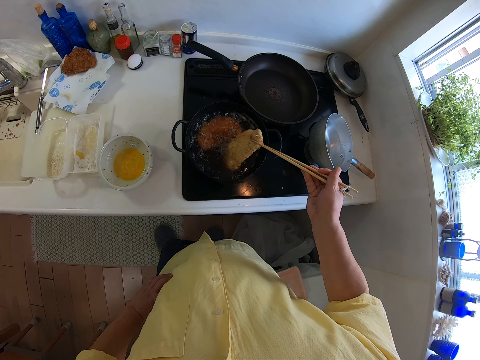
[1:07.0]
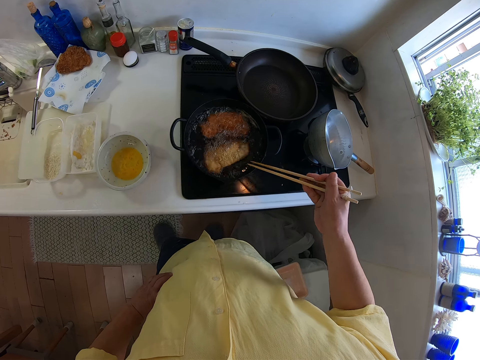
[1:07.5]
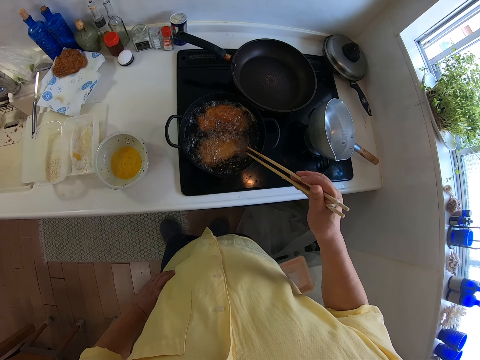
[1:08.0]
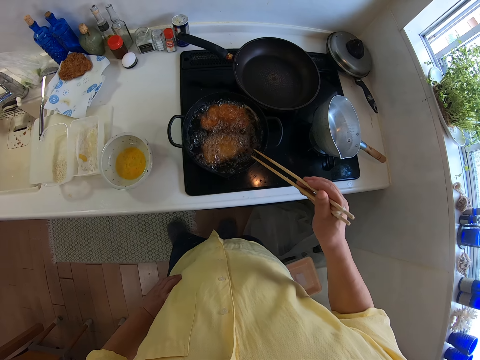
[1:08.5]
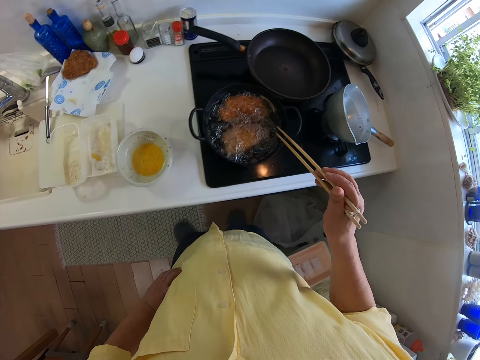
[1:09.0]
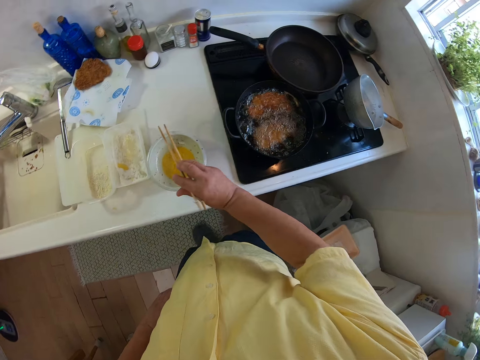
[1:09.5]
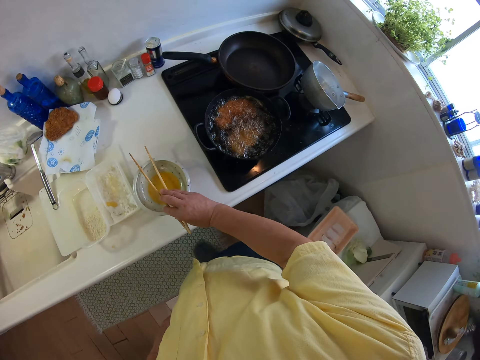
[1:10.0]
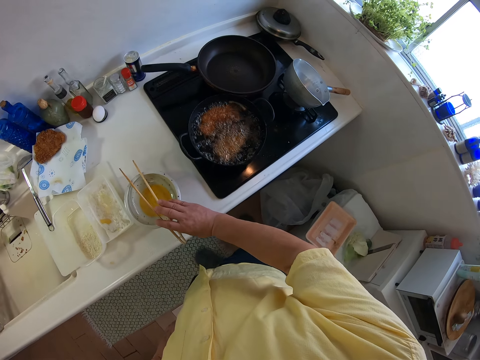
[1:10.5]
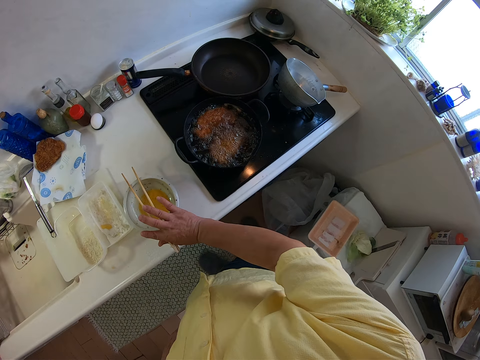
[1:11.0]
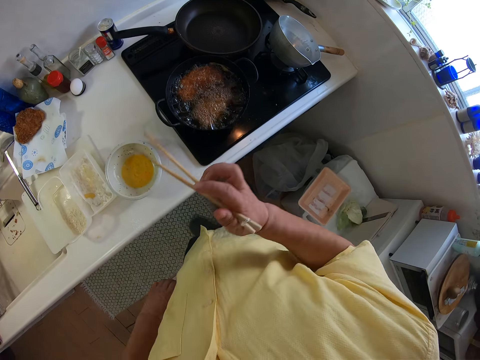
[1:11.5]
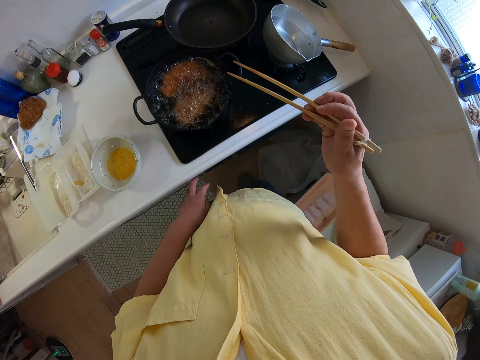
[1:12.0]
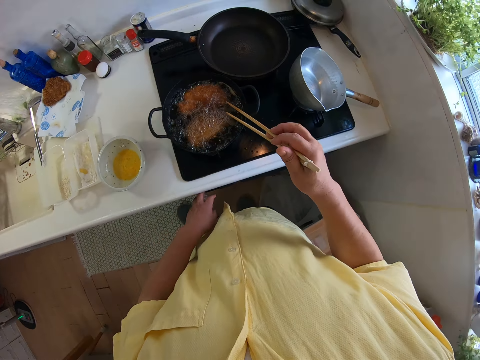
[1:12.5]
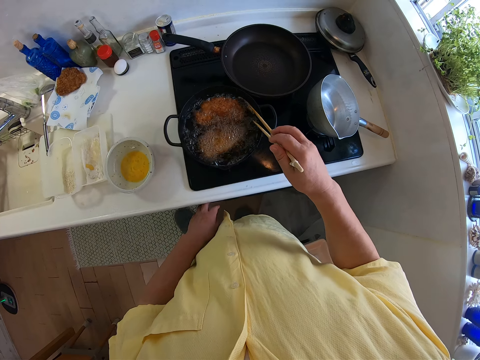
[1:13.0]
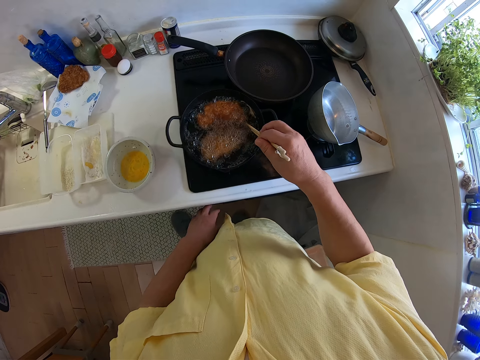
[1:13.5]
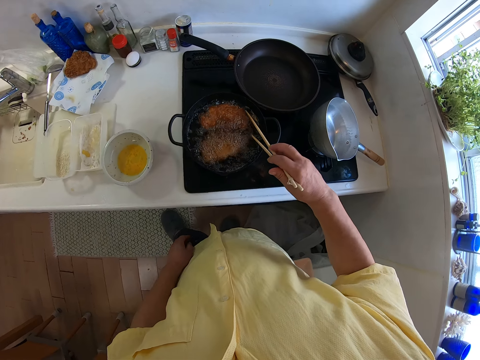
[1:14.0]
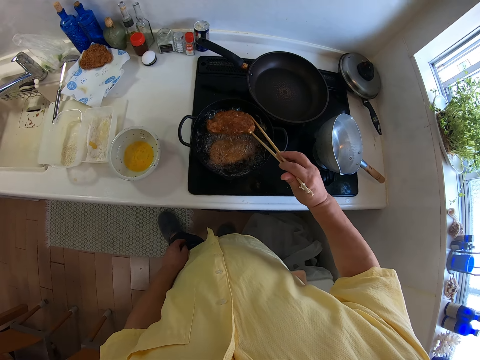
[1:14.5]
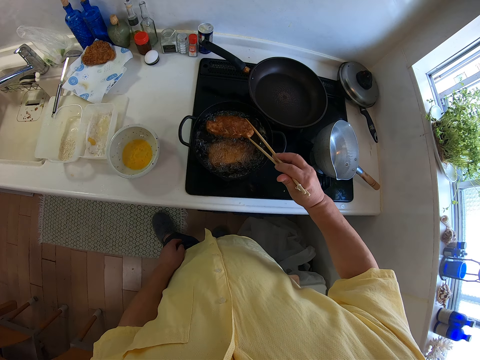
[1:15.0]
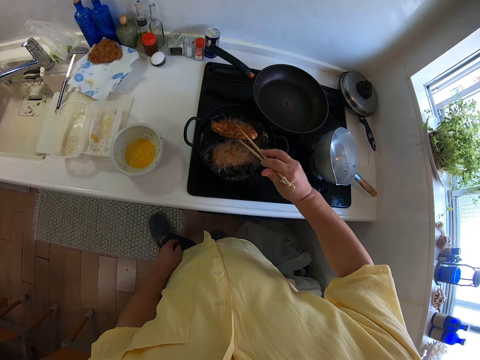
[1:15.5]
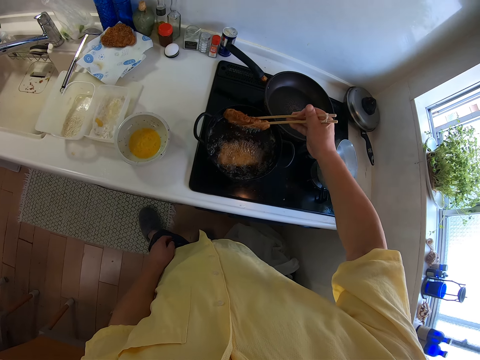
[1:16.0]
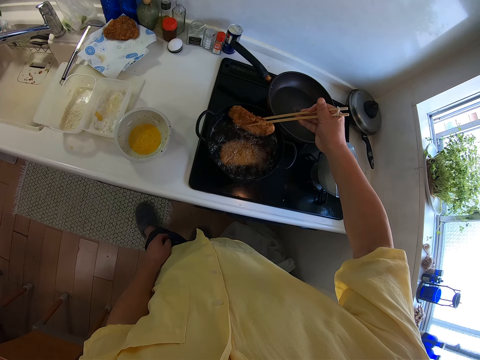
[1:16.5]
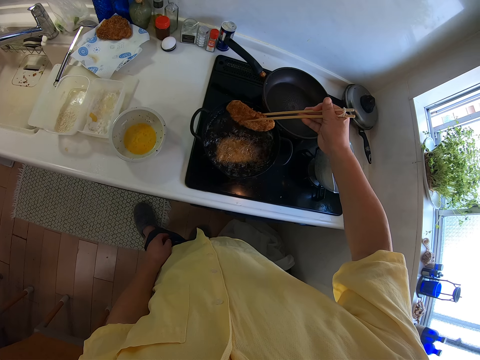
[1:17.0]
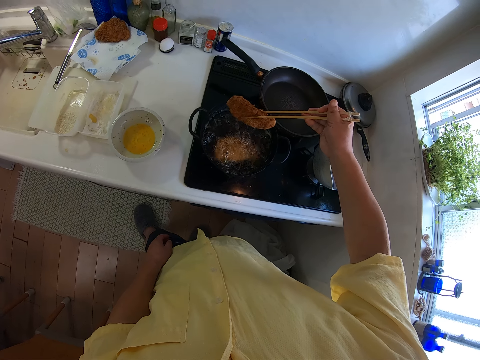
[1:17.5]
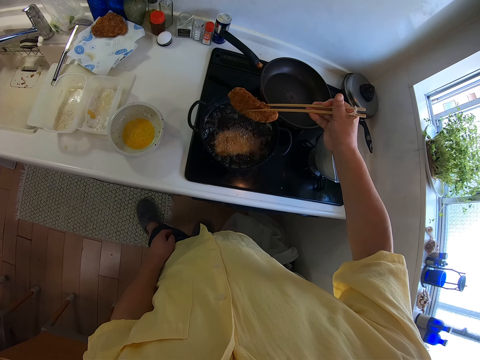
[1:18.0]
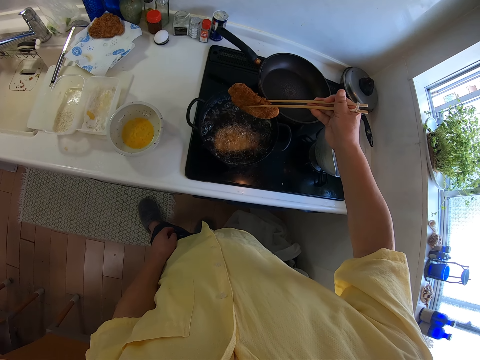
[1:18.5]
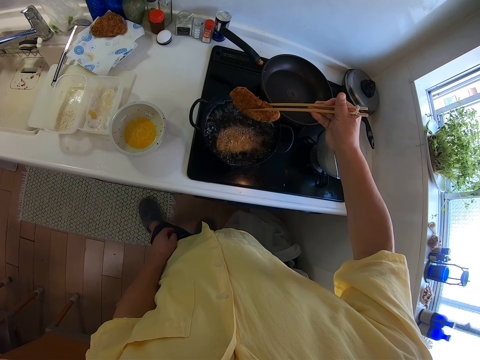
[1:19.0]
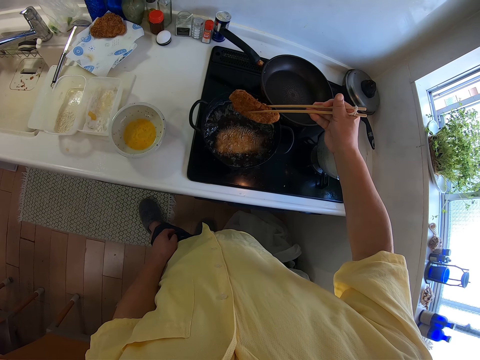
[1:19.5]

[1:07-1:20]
The camera wearer places the chopsticks in his right hand on the top of a bowl on the table. He picks up the chopsticks from the top of the bowl on the table with his right hand. He picks out the food in the frying pan with the chopsticks in his right hand. He checks on the cutlets. He takes the cutlet.

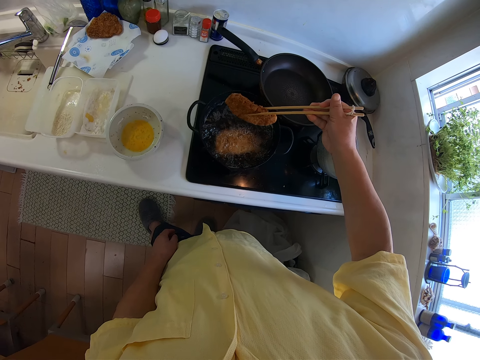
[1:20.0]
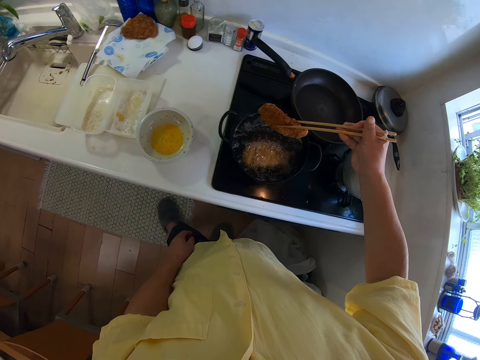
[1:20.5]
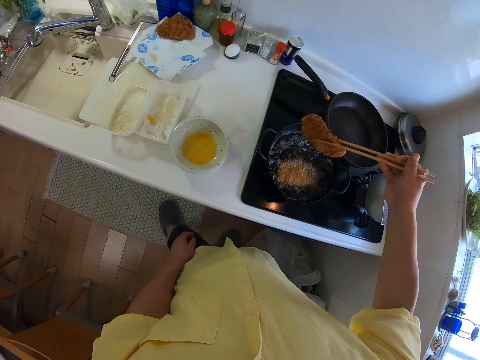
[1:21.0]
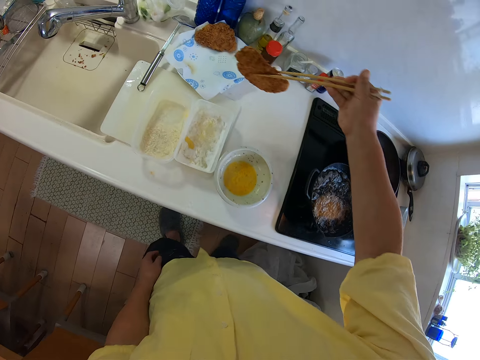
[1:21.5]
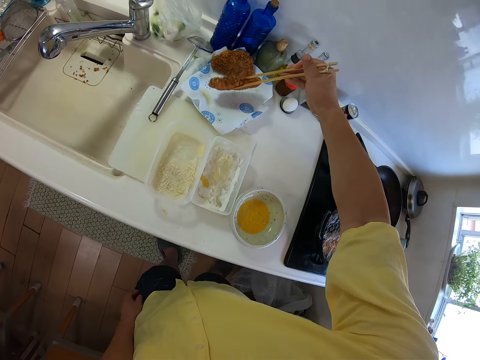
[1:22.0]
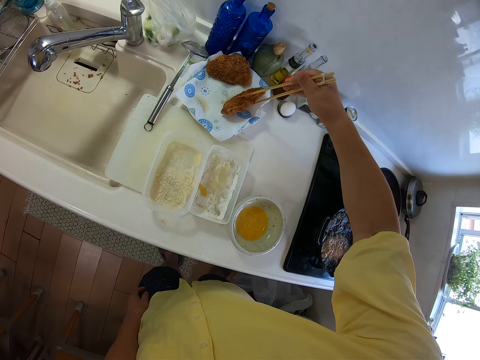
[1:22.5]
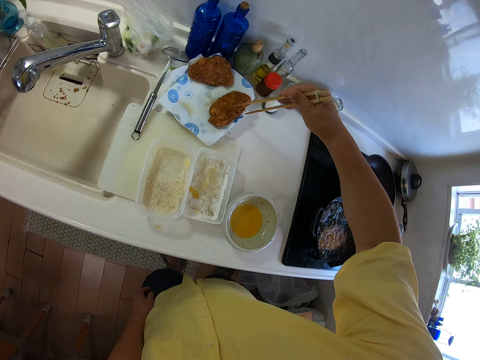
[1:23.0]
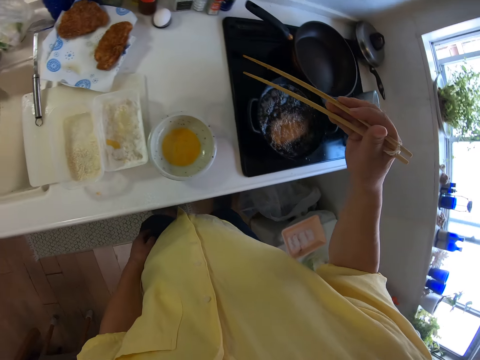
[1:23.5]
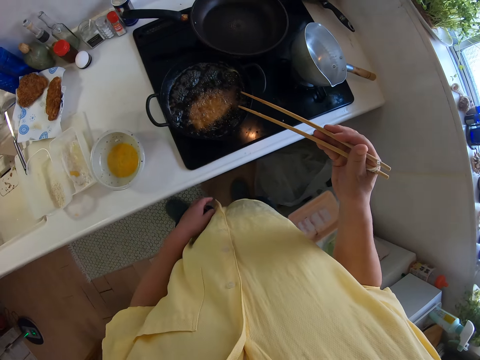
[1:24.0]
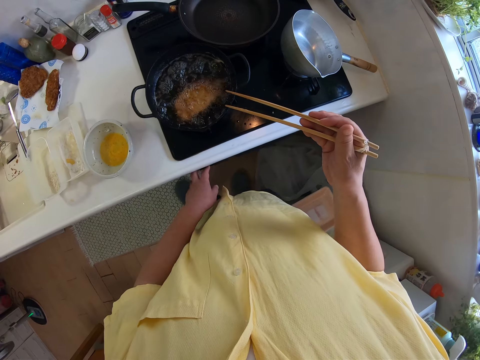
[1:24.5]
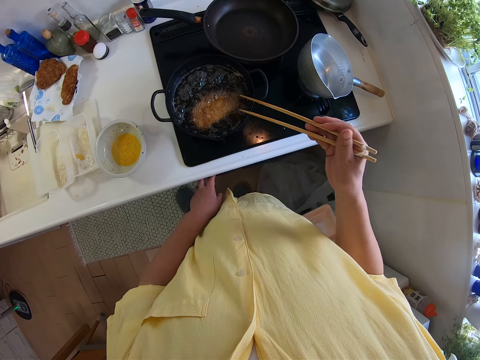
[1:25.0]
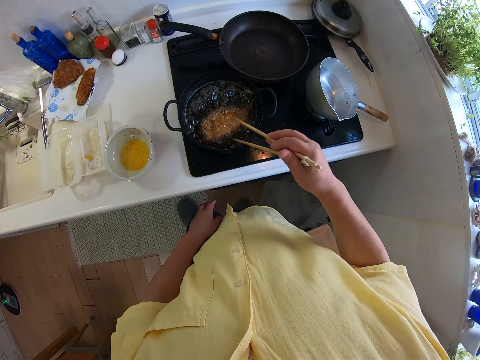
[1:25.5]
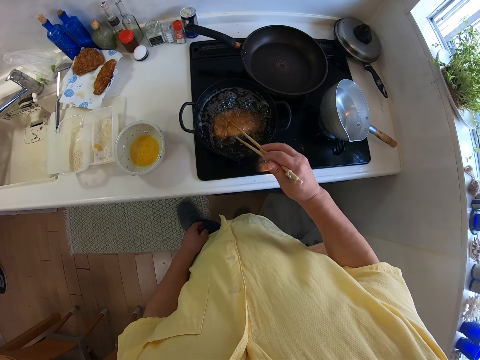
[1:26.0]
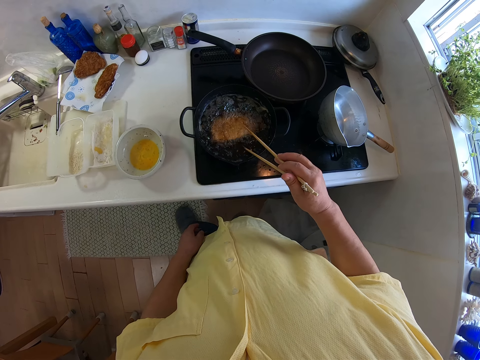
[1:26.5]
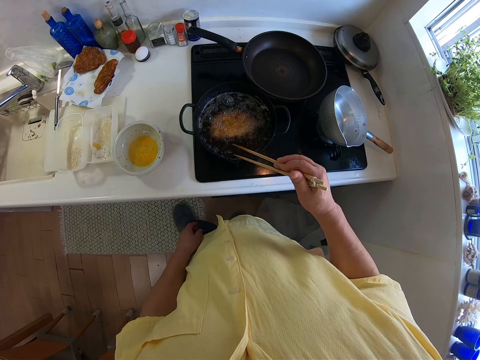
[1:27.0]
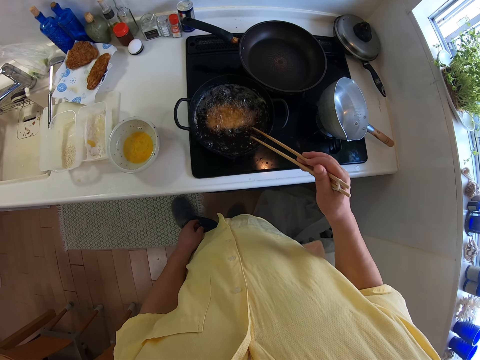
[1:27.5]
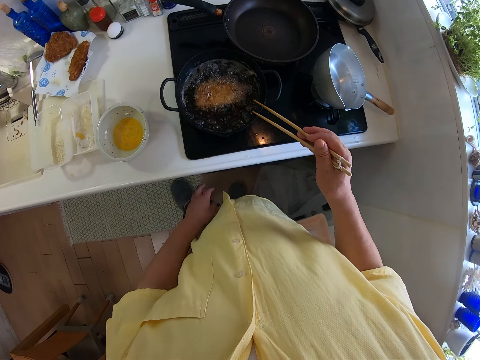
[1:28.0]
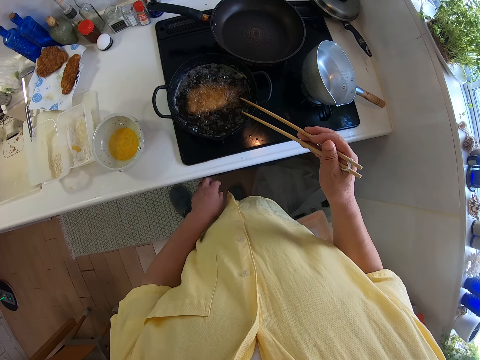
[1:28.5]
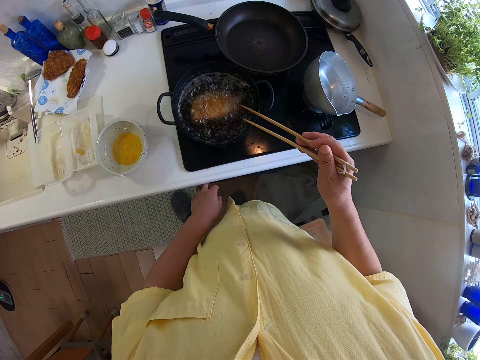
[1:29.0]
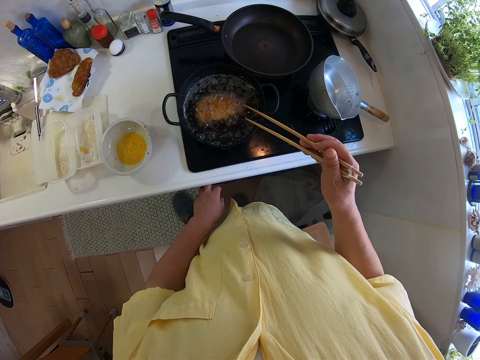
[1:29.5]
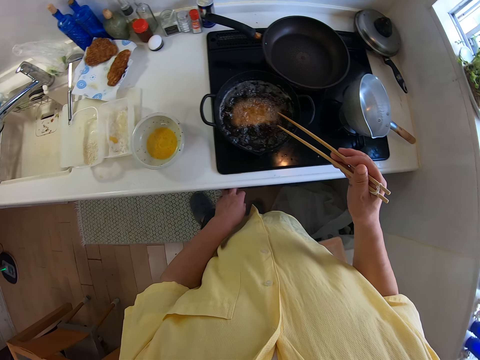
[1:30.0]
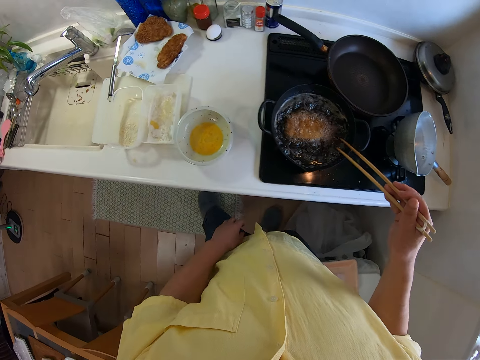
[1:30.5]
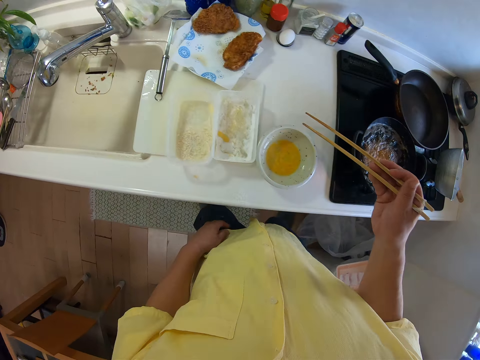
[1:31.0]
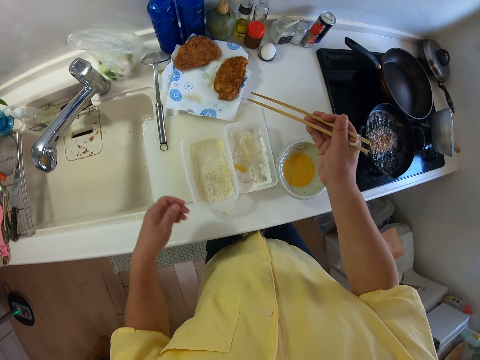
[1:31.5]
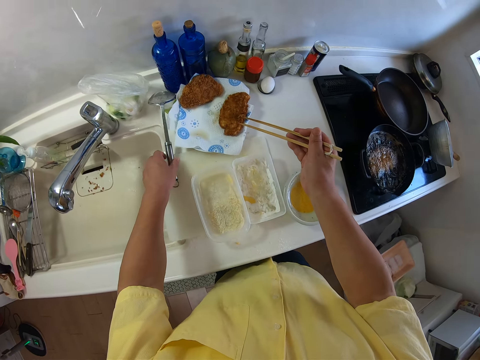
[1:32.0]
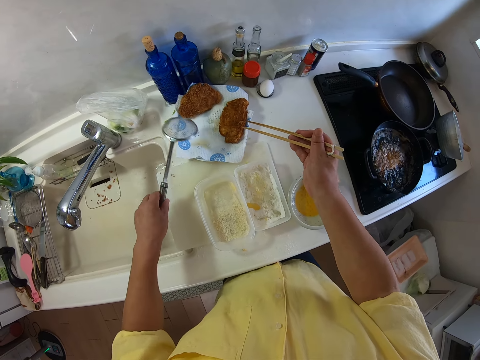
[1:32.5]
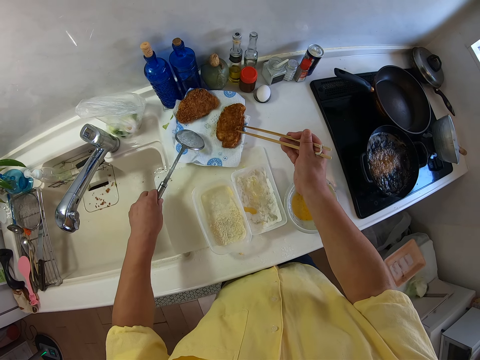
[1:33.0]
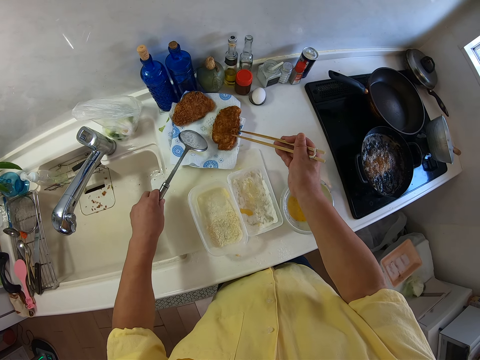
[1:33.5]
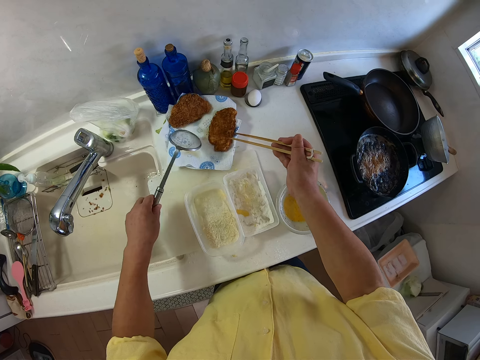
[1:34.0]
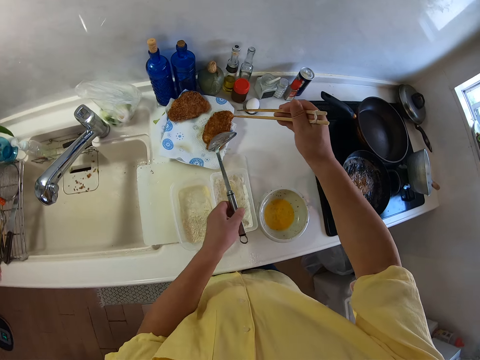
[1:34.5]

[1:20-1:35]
The camera wearer places the food in a plate on the table. He turns the food in the frying pan with the chopsticks in his right hand. He touches the heat regulator. He picks up a colander spoon from the table with his left hand.
